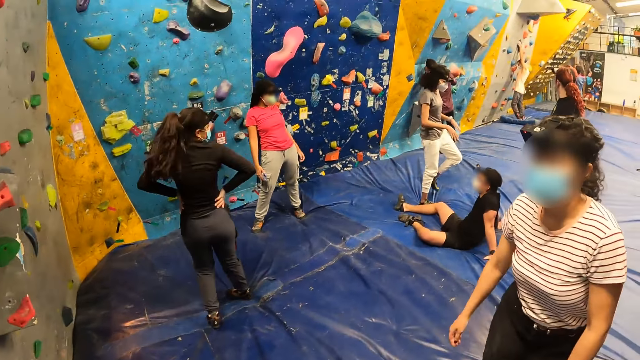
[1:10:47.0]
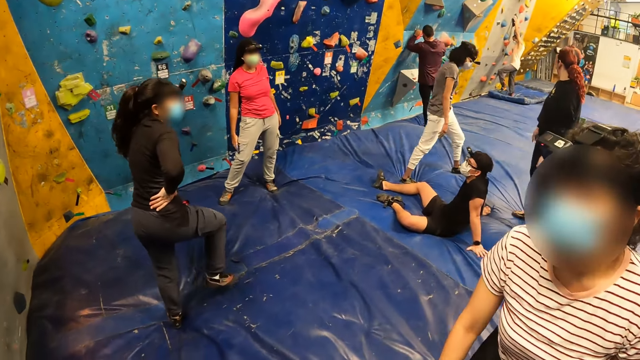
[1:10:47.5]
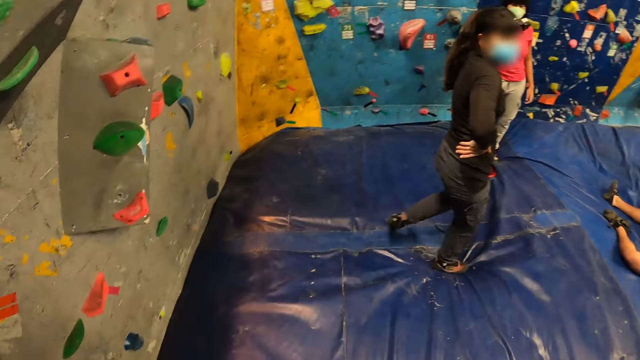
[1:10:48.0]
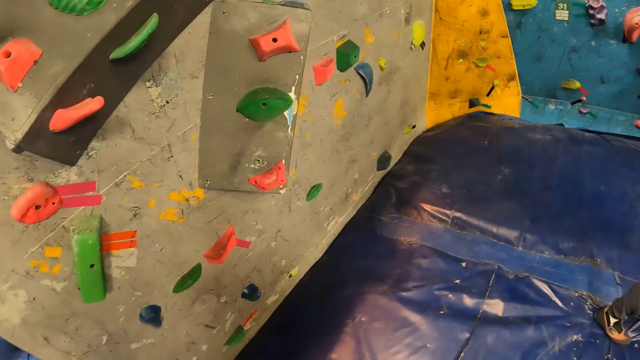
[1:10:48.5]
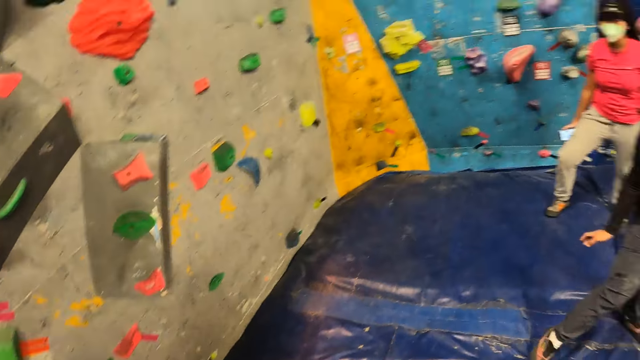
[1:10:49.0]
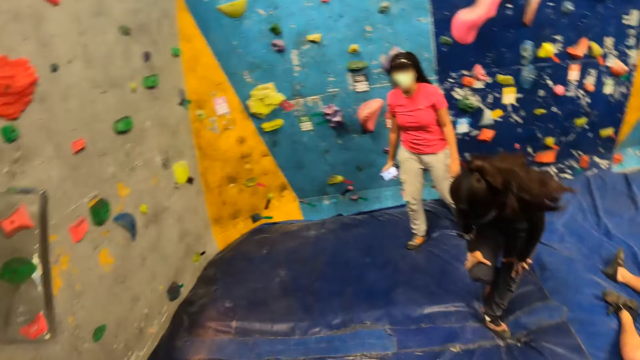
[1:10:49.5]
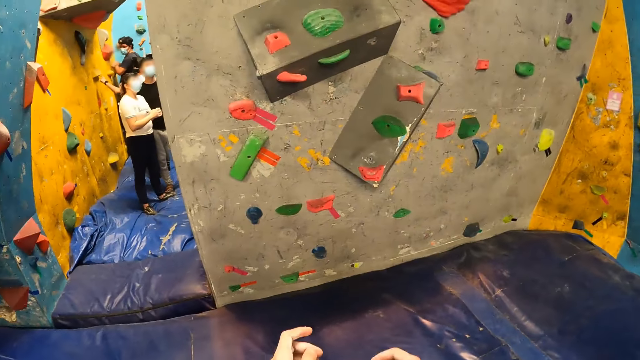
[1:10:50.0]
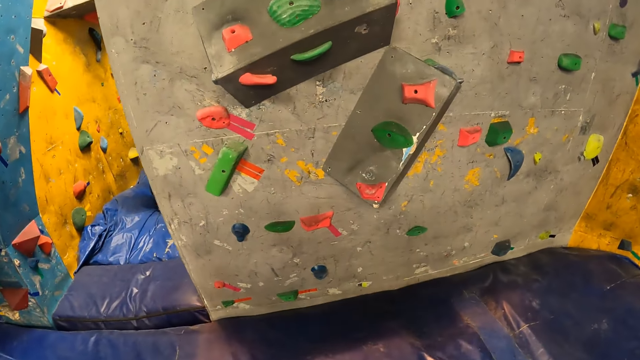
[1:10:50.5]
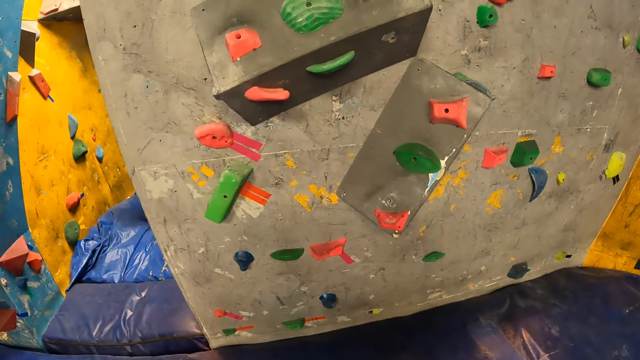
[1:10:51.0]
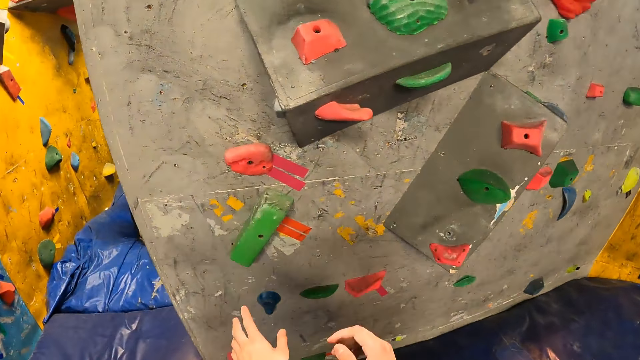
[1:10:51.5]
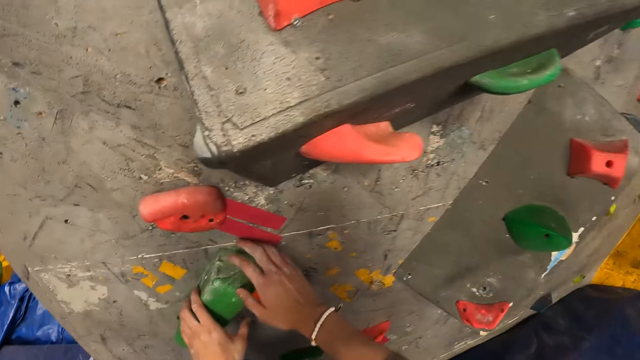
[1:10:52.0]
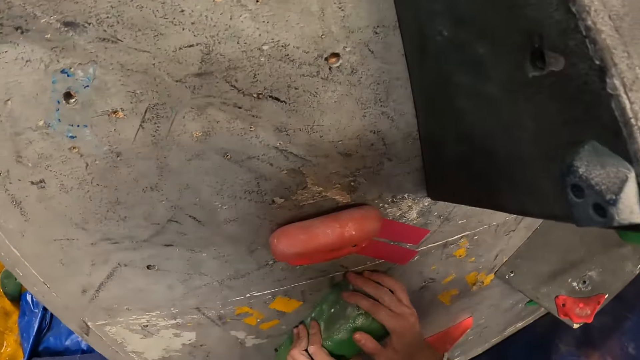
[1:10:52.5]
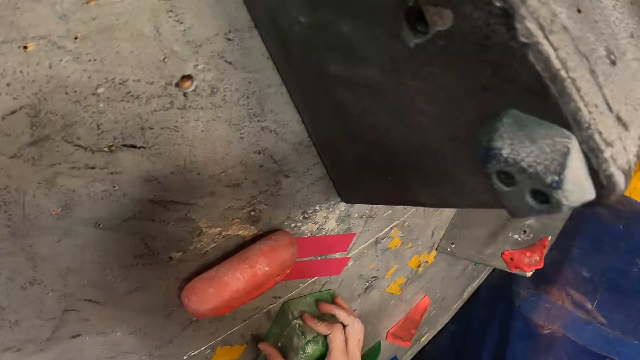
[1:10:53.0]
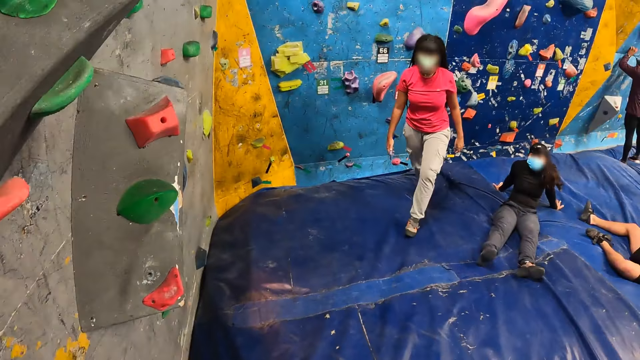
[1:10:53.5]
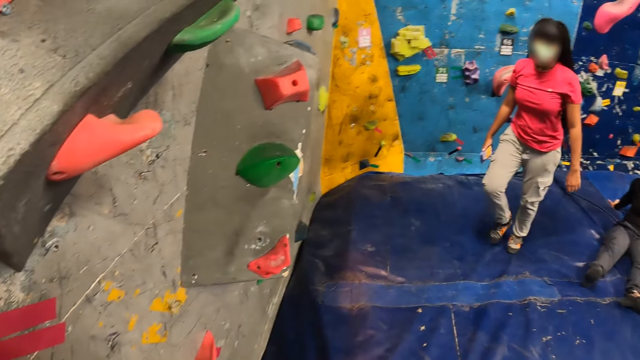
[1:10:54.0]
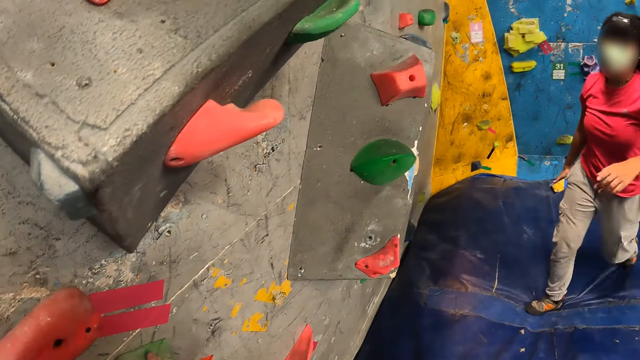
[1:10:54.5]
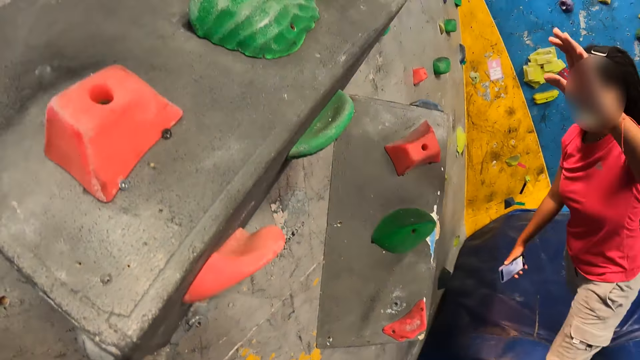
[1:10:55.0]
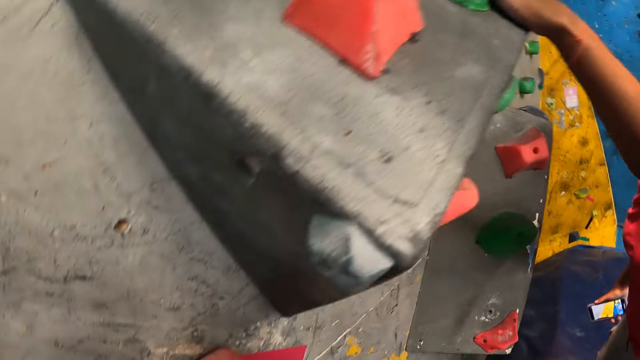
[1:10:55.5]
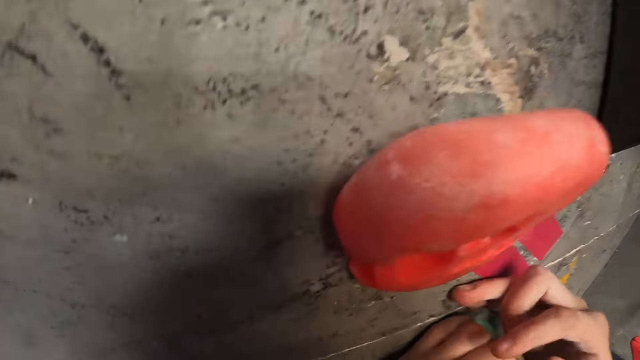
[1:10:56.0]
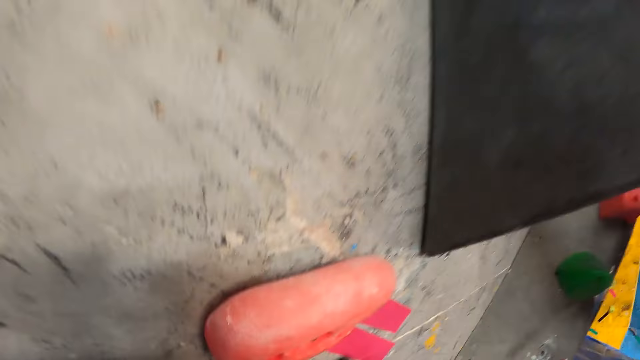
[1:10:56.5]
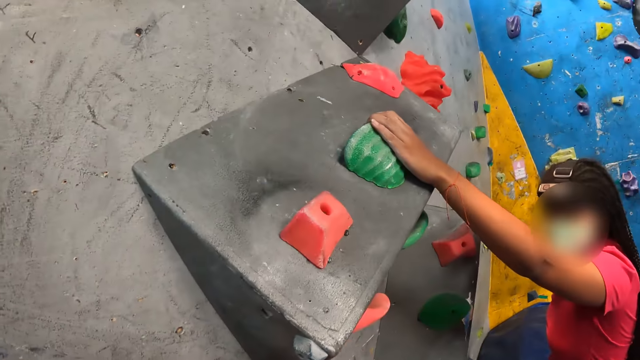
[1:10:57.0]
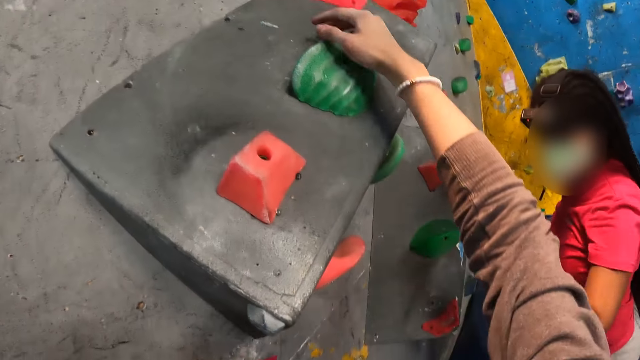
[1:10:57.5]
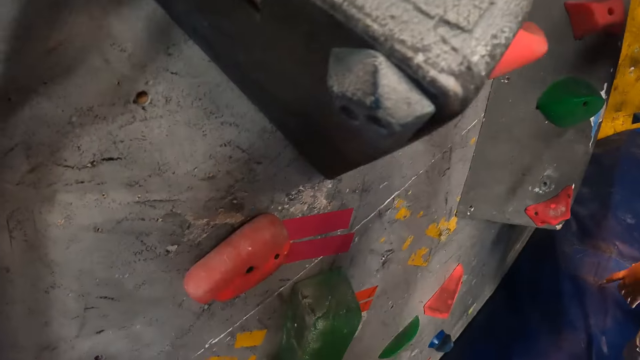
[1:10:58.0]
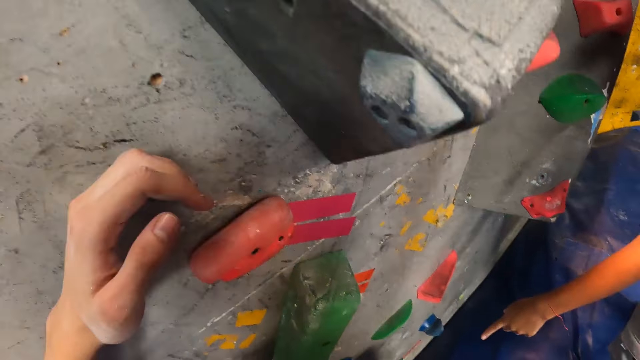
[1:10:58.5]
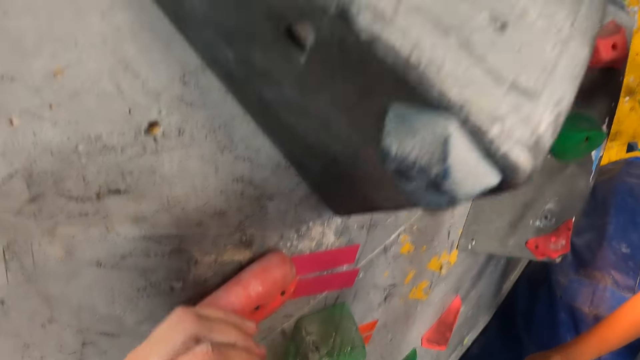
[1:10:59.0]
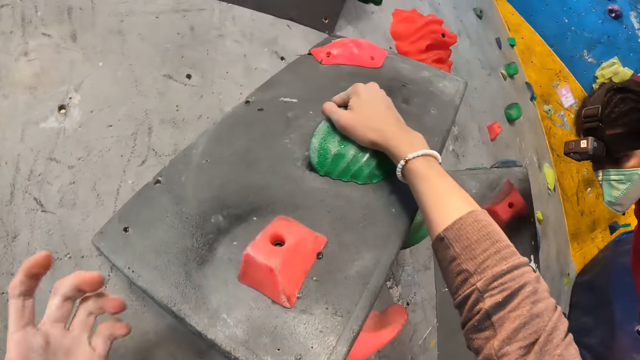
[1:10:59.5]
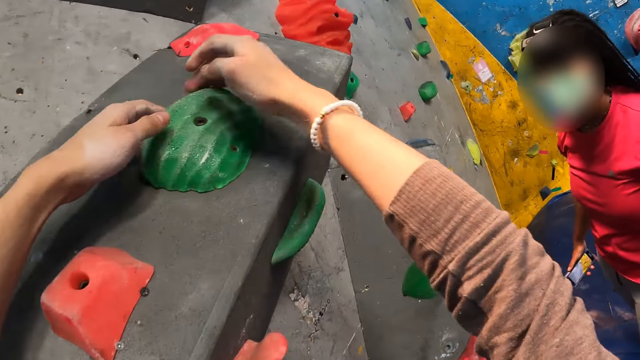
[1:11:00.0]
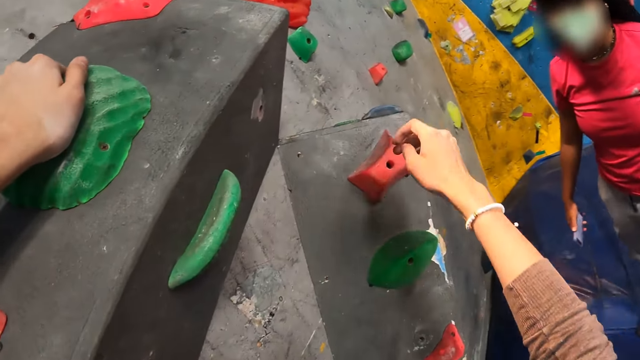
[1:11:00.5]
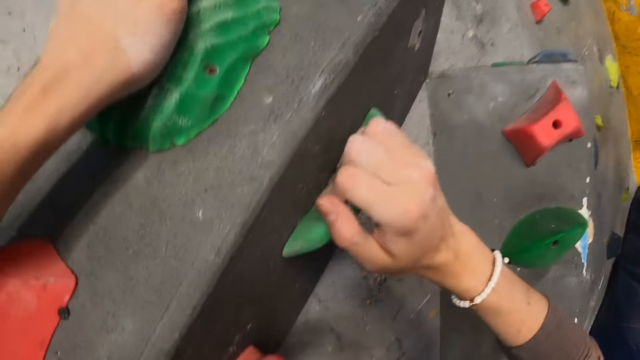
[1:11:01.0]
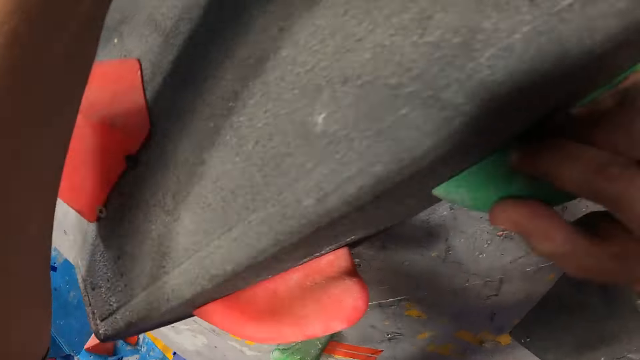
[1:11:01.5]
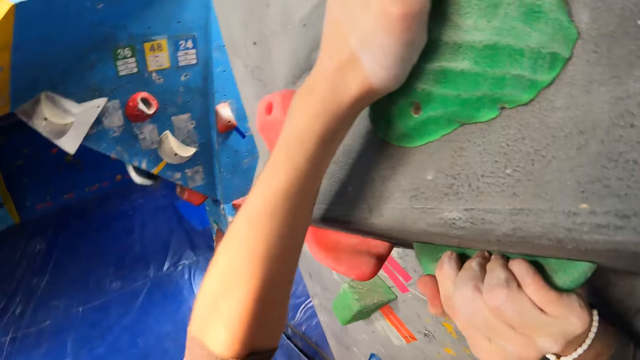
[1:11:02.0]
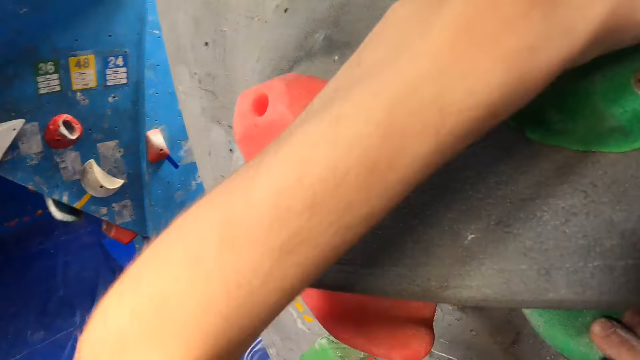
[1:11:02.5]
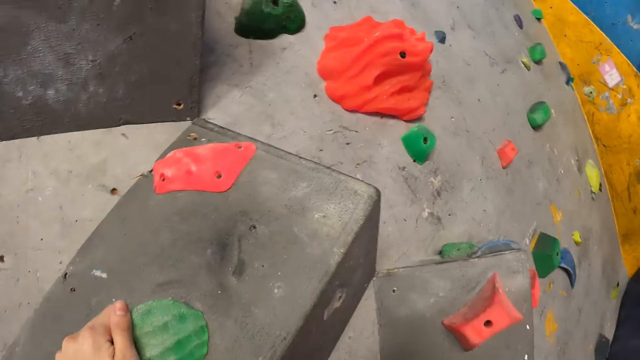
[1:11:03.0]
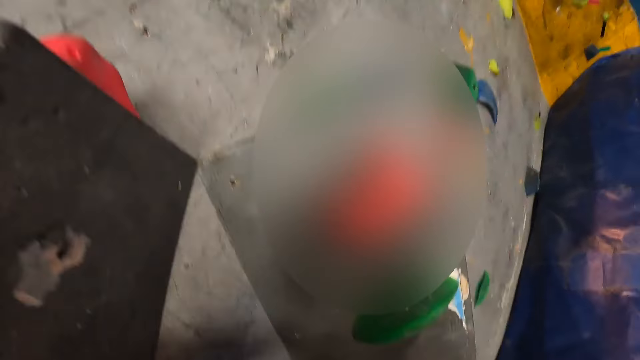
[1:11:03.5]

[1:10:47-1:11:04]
The camera wearer looks around the room and moves around the room. They move around the room again. They touch the climbing wall and look around the room. A woman touches a climbing hold with her left hand. The camera wearer climbs up the bouldering wall with climbing holds.

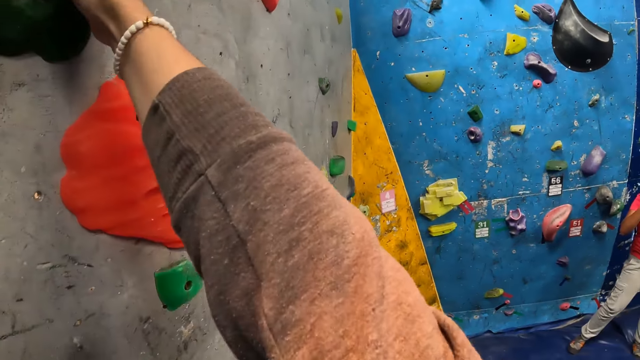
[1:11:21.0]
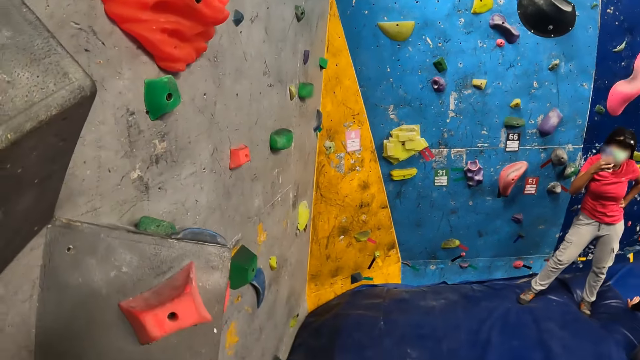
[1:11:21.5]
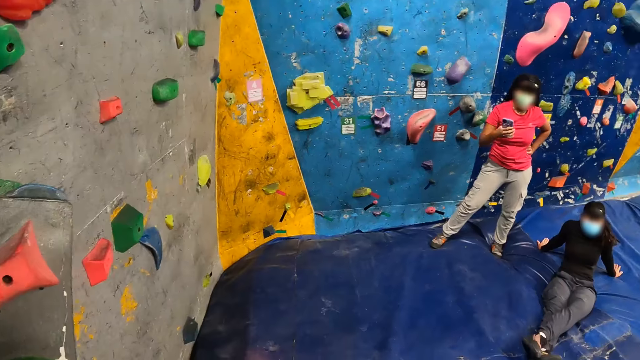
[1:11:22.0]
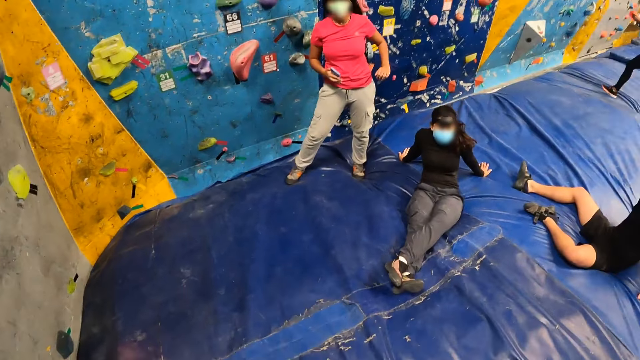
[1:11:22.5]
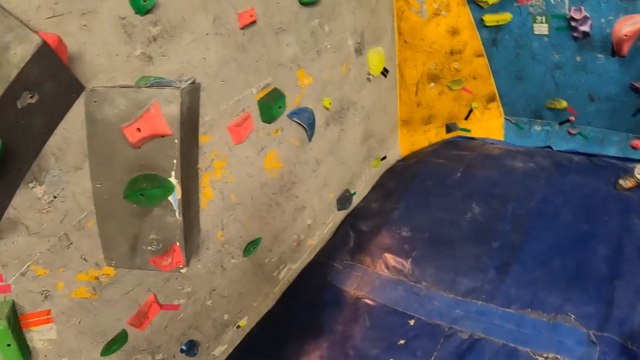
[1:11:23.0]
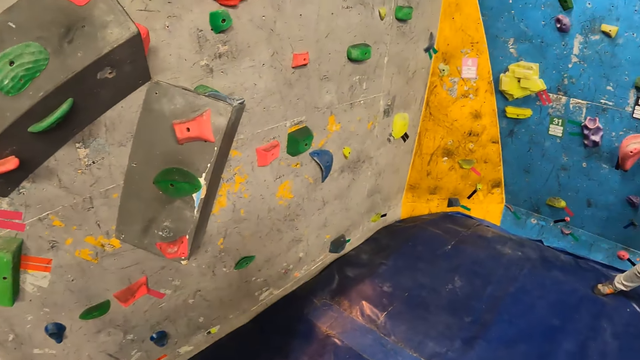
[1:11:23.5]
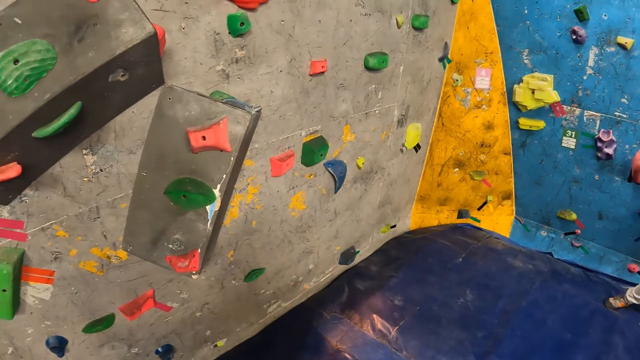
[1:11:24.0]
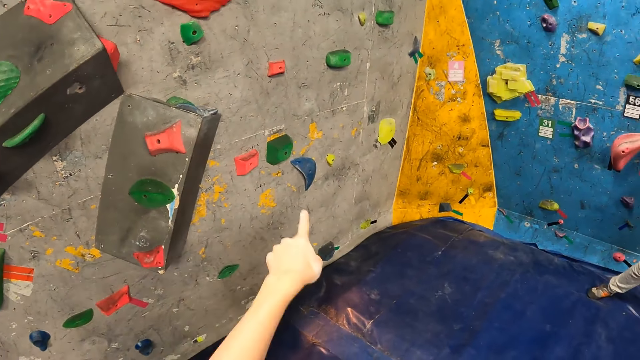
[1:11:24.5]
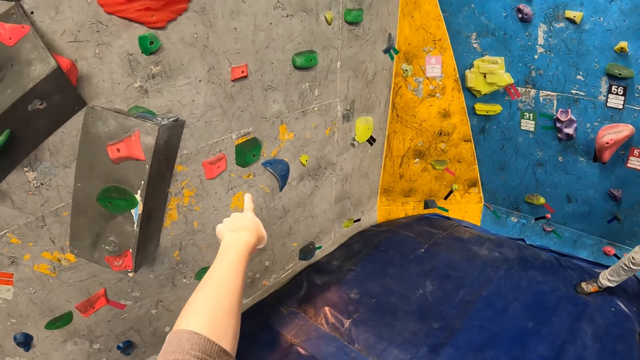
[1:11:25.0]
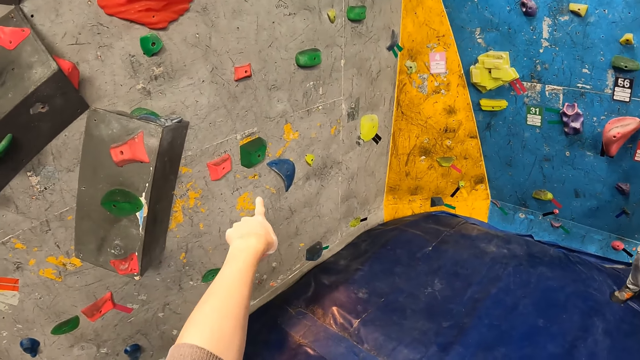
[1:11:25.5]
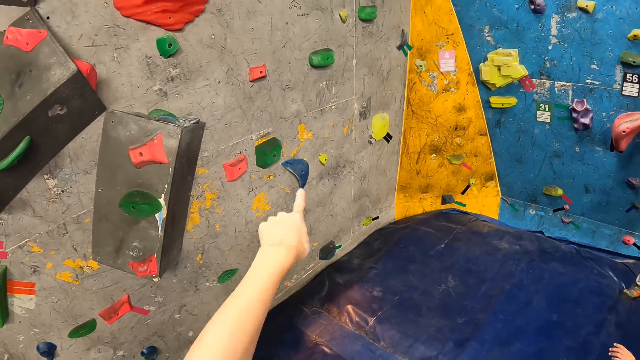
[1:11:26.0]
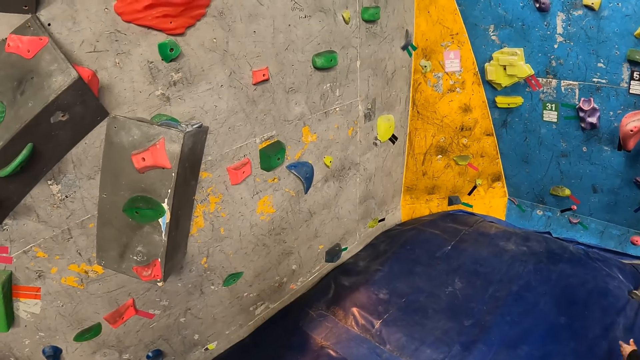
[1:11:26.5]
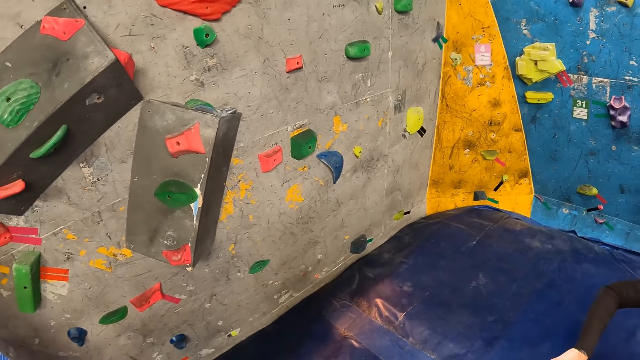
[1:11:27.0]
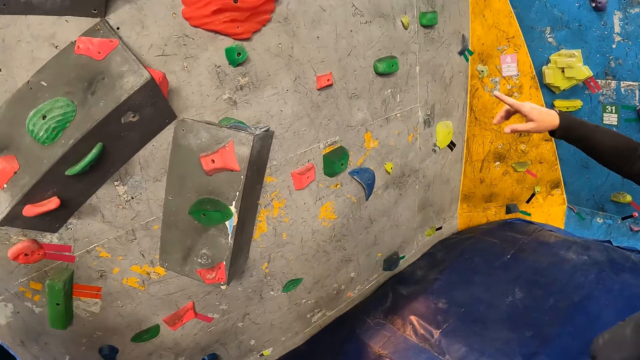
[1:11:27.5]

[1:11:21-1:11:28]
The camera wearer looks around the room and points out to the climbing wall.
